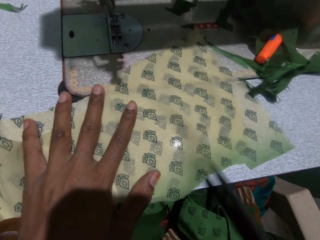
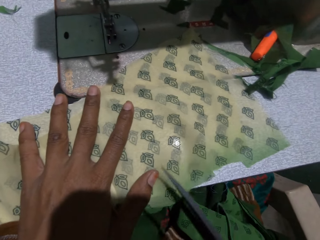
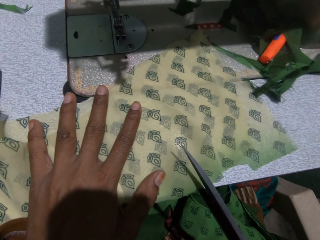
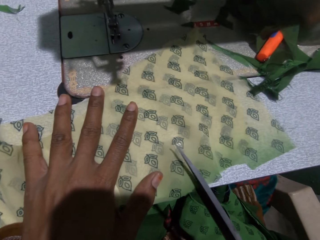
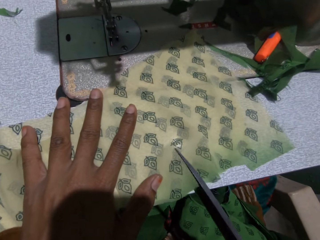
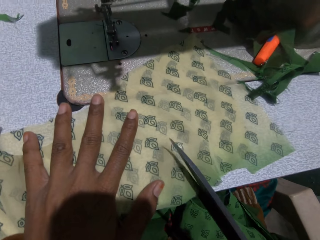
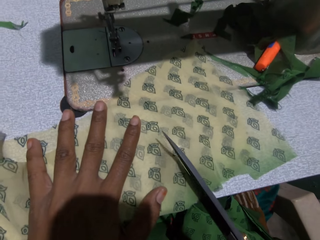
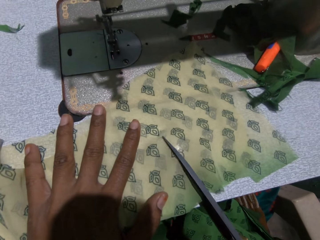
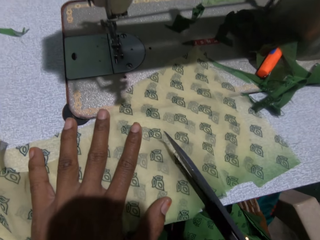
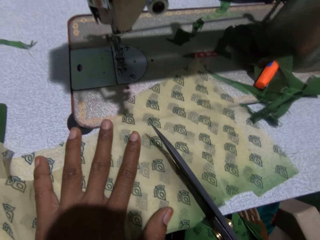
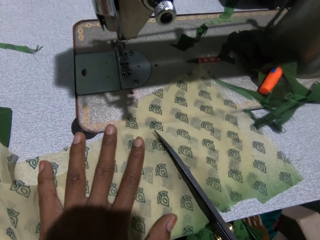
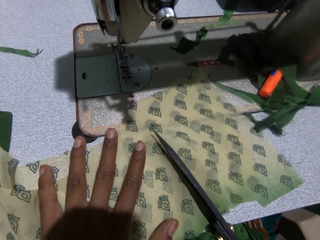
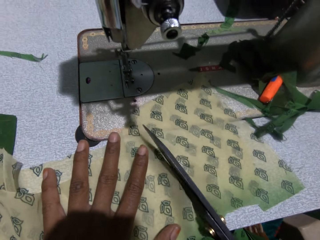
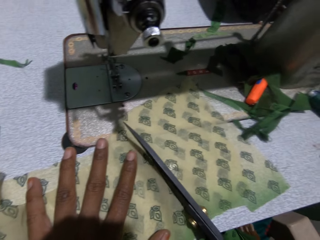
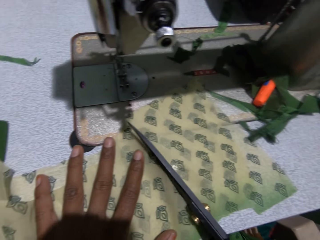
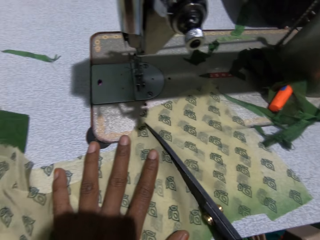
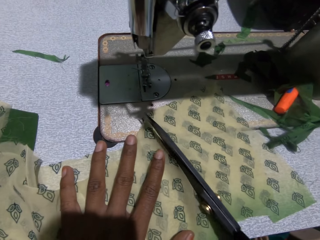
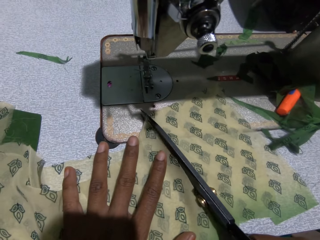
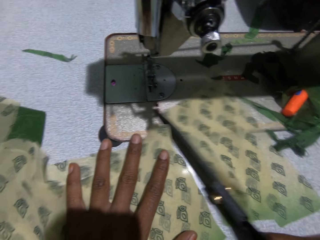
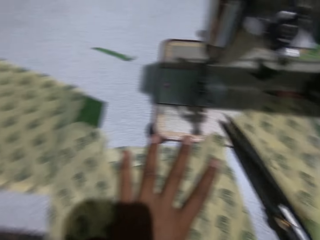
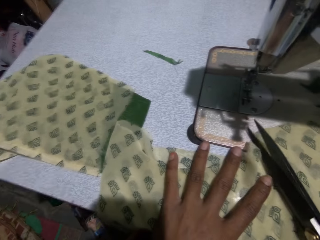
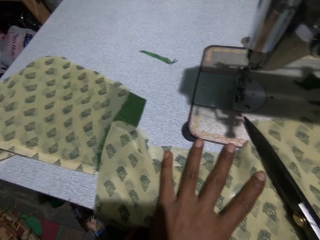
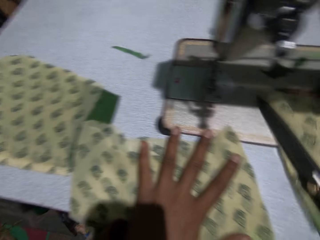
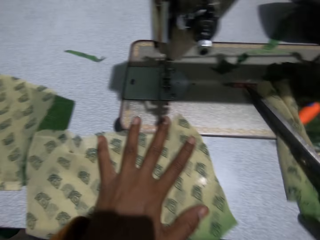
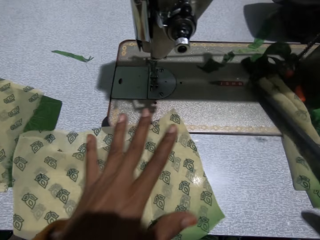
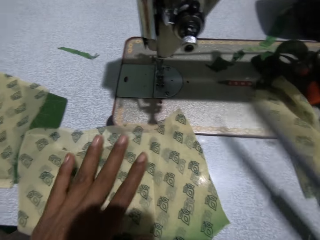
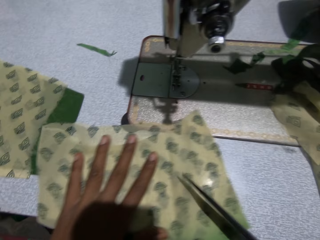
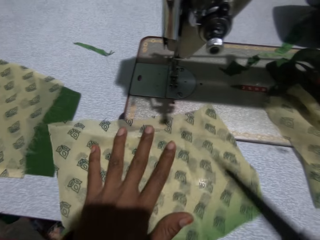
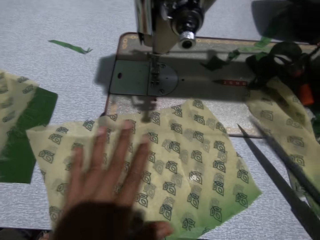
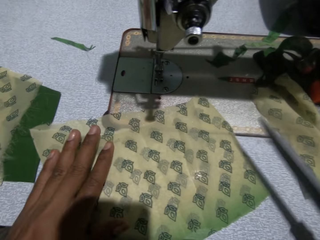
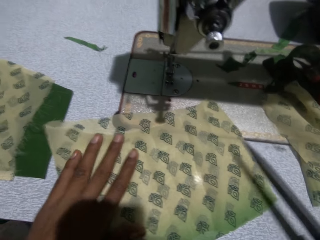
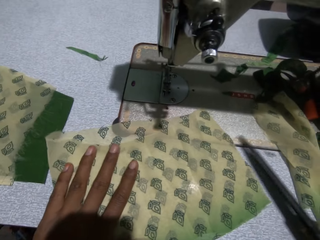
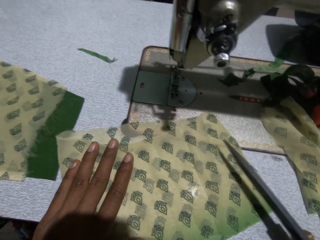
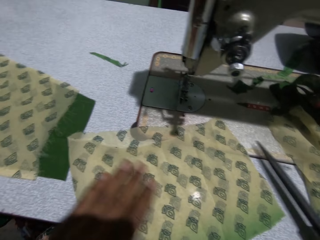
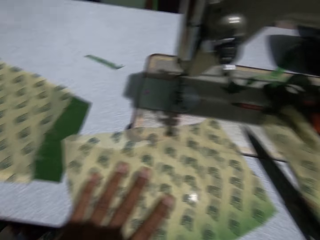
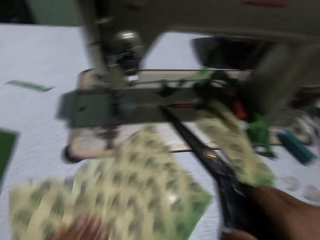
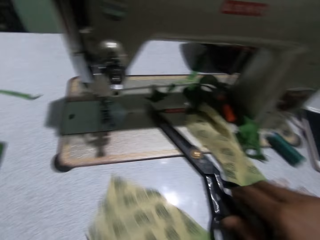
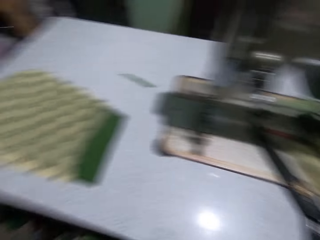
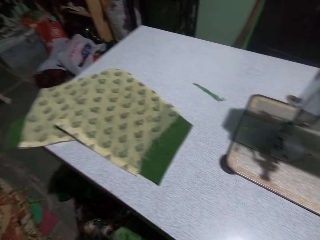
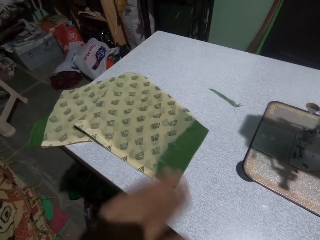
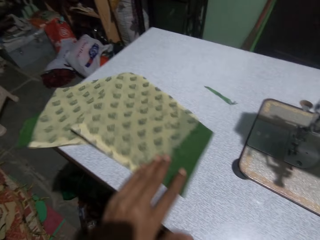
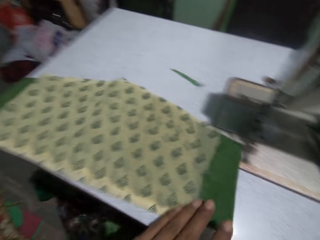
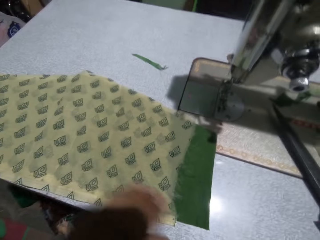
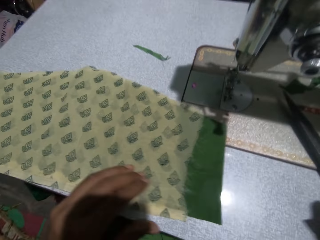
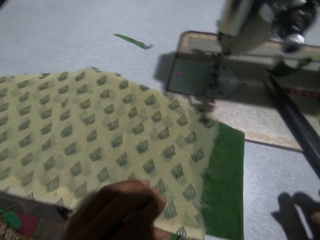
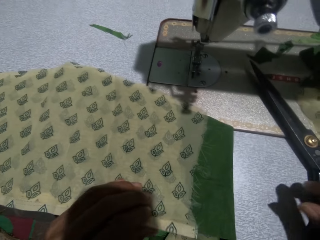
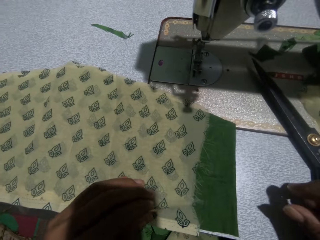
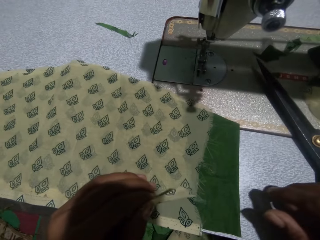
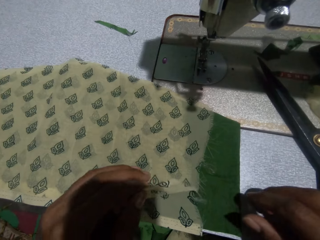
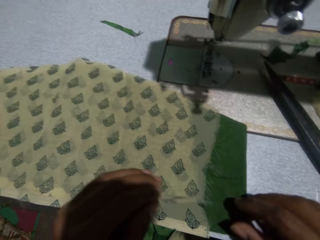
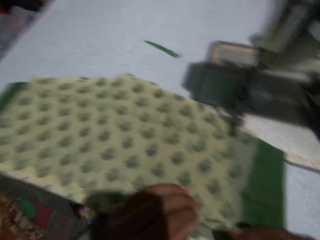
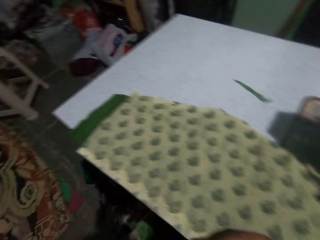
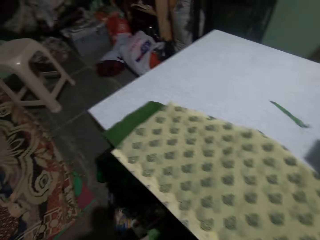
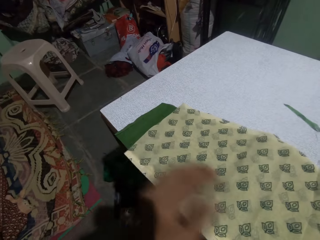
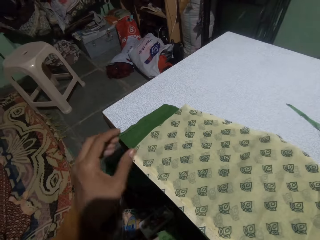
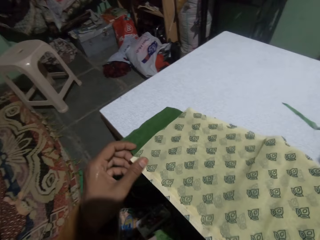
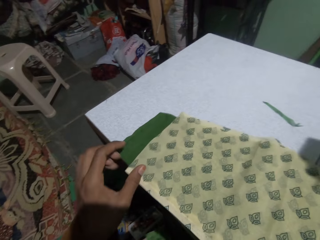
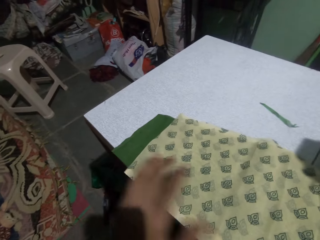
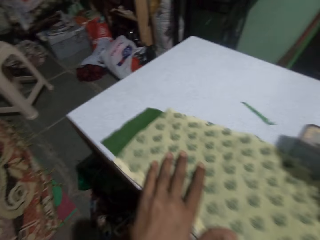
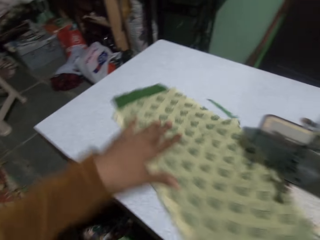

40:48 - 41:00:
The camera wearer cuts the cloth with the scissors. They set the cloth aside and move the piece of cloth. They drop the scissors on the table. They pick up the cloth. They adjust the cloth on the table. They move the piece of cloth.

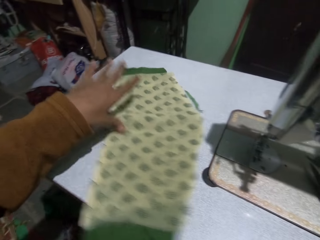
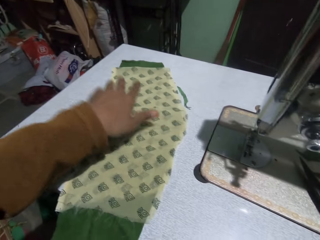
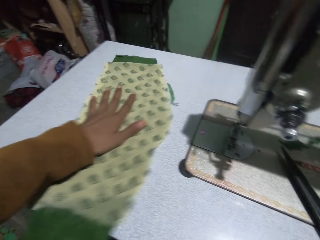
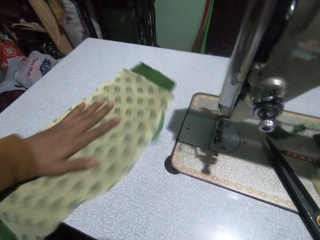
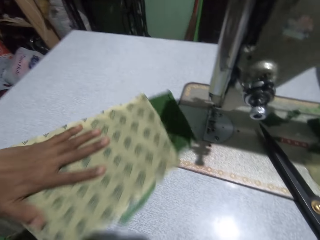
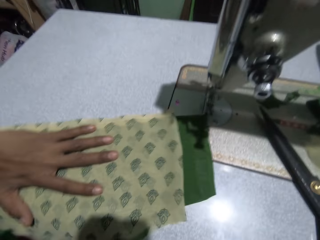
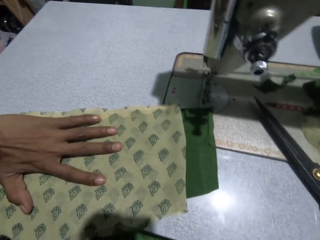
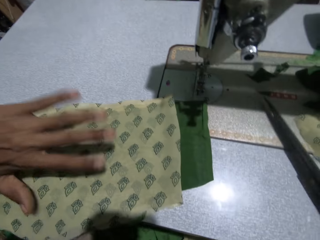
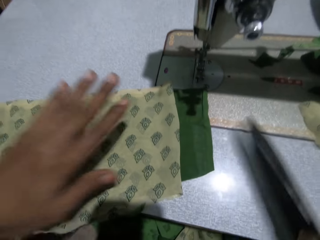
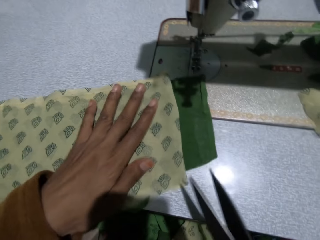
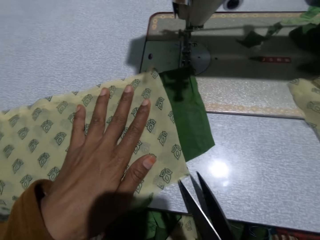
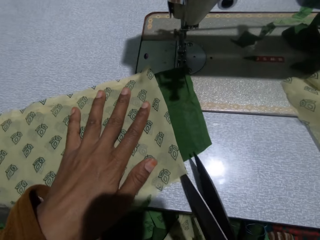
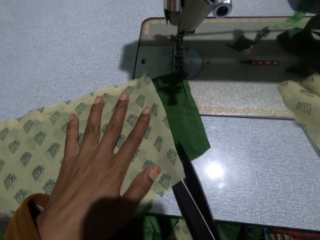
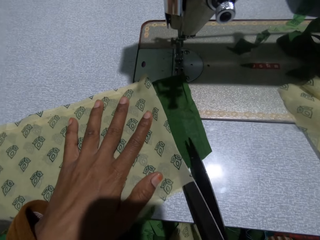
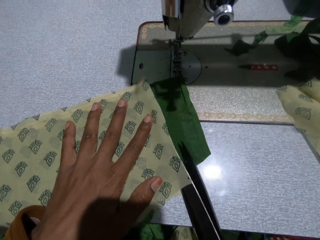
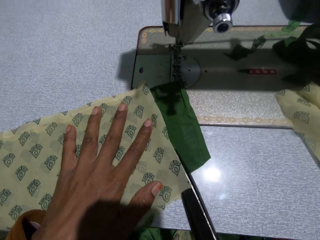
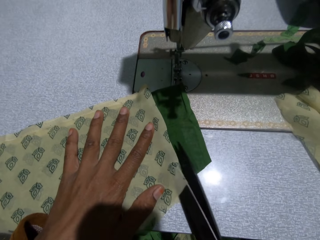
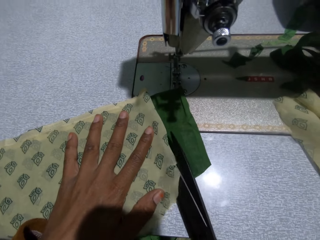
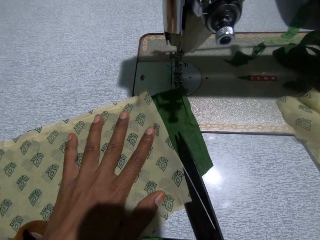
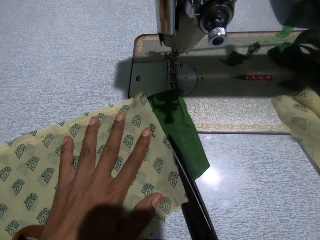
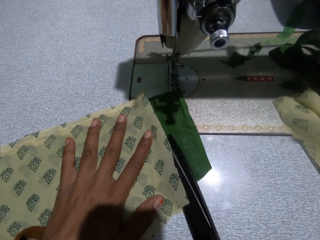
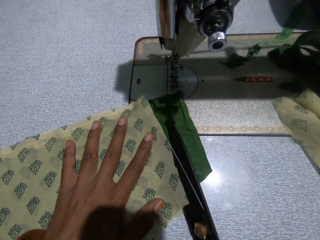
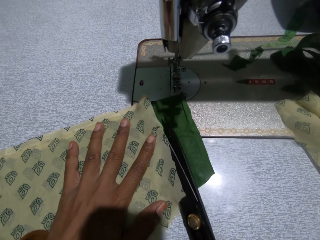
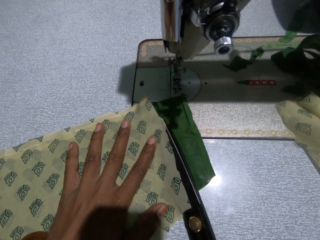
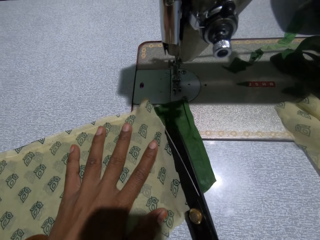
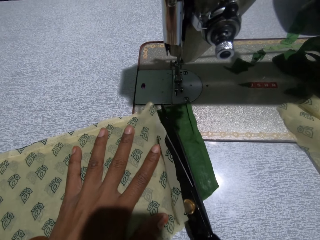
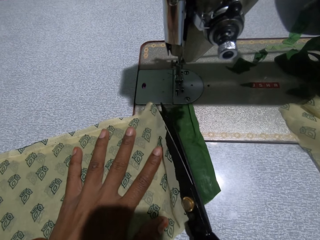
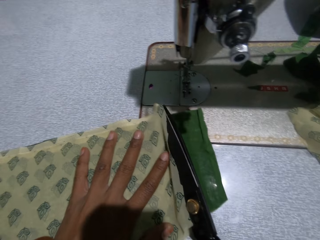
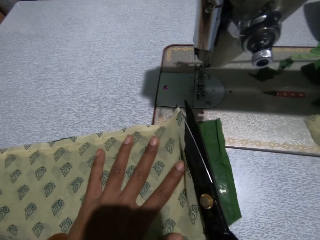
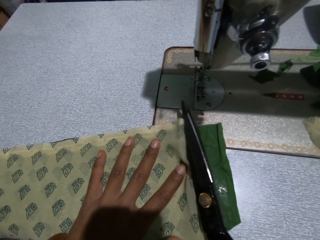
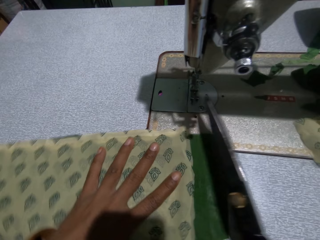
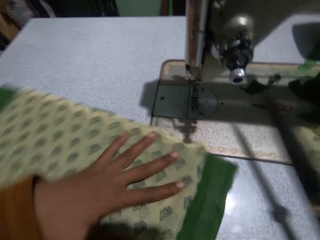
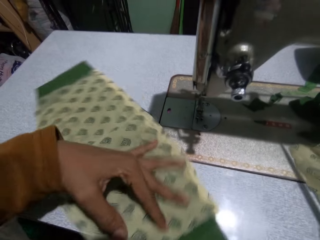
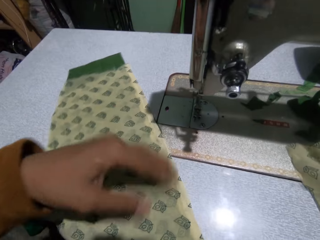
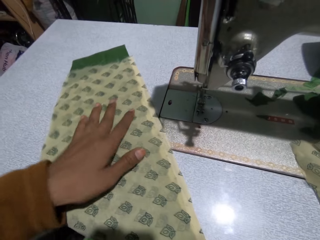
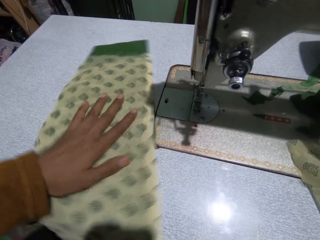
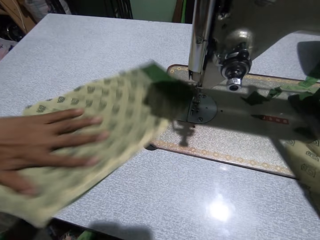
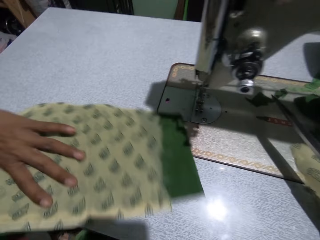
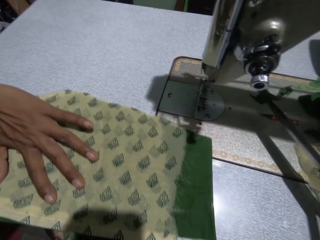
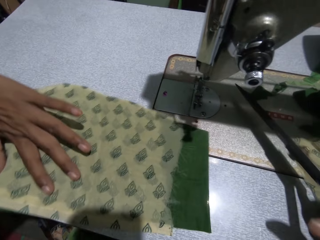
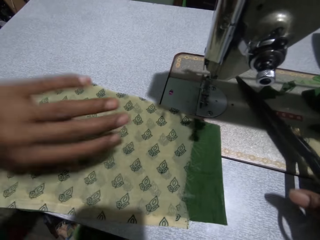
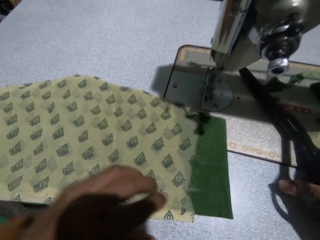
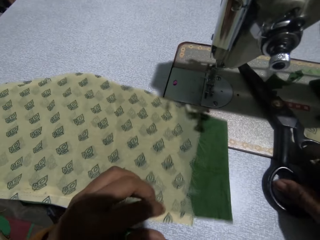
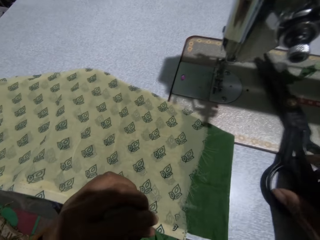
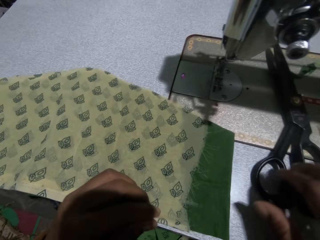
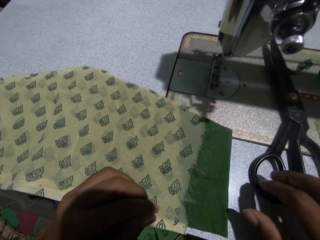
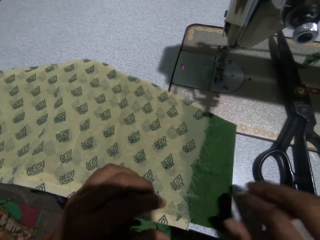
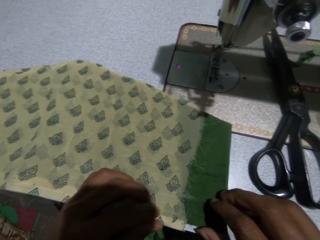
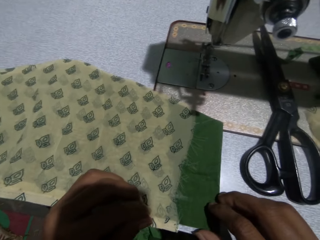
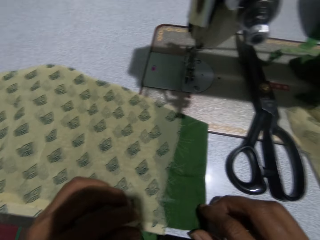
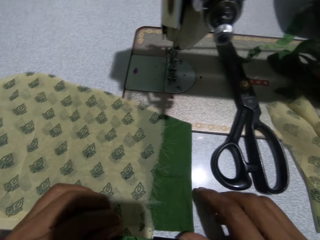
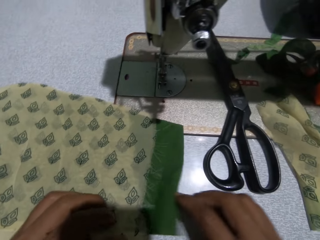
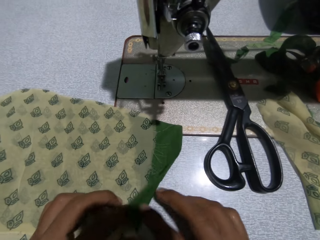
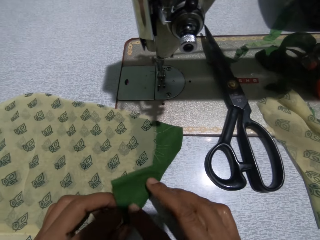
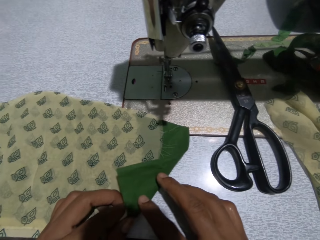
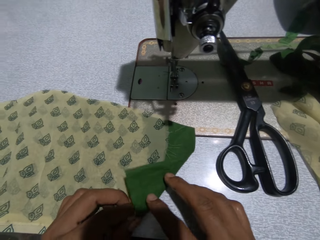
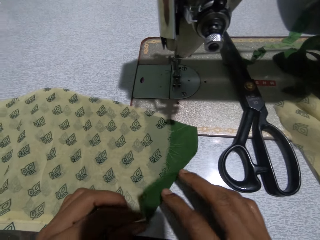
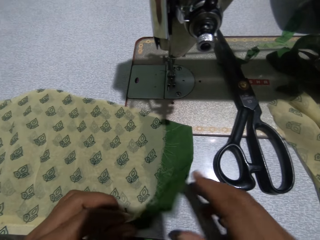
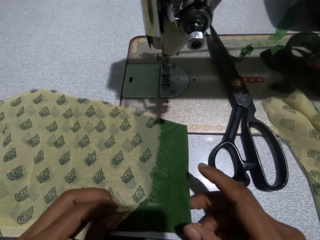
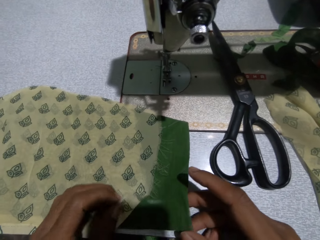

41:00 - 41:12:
The camera wearer takes the scissors from the table. They cut the cloth with the scissors. They move the piece of cloth. They drop the scissors on the table. They touch the cloth.
